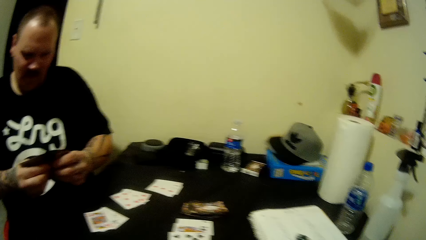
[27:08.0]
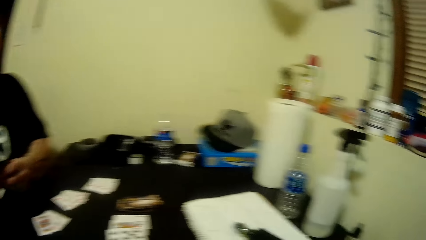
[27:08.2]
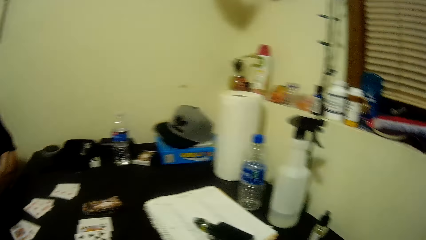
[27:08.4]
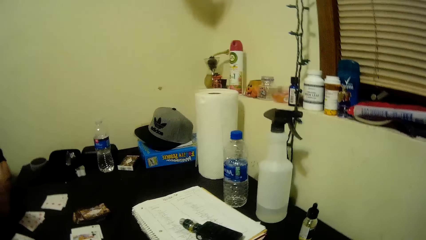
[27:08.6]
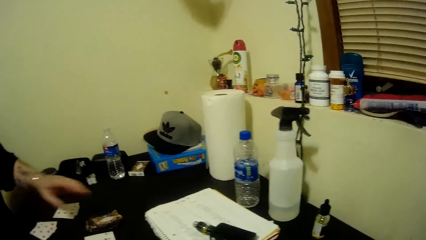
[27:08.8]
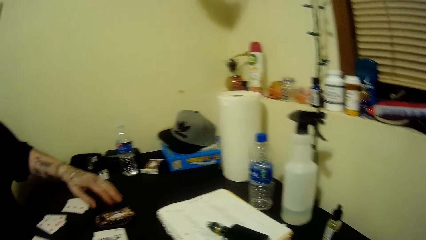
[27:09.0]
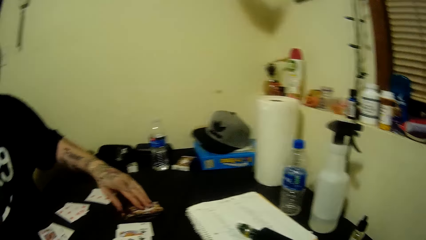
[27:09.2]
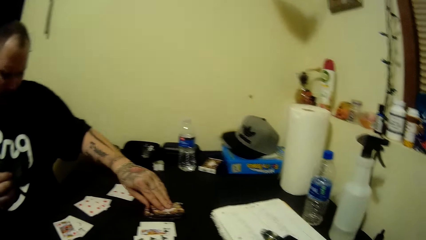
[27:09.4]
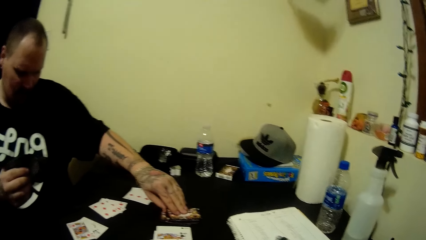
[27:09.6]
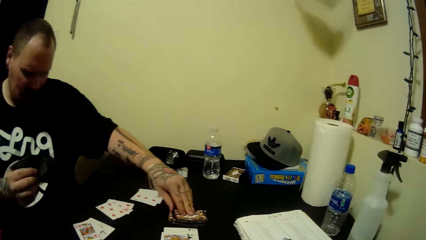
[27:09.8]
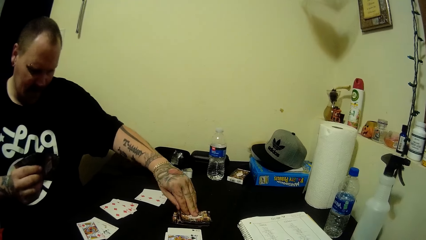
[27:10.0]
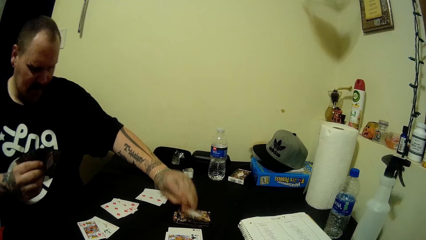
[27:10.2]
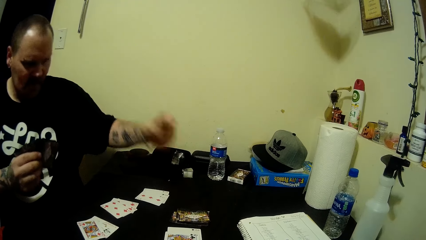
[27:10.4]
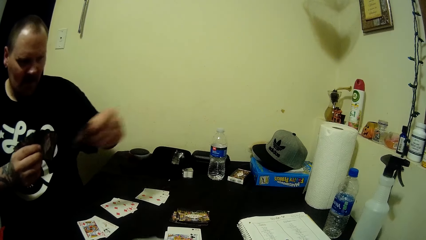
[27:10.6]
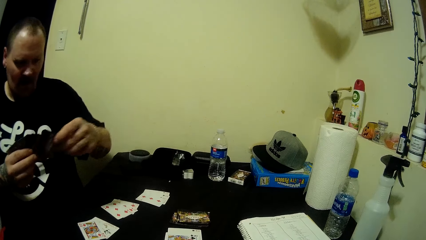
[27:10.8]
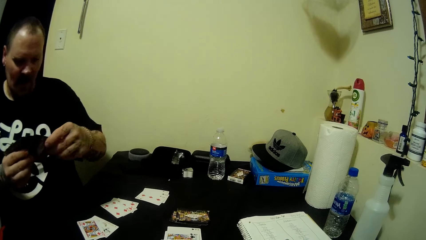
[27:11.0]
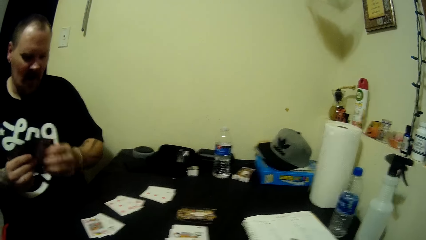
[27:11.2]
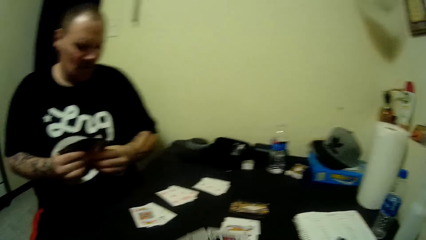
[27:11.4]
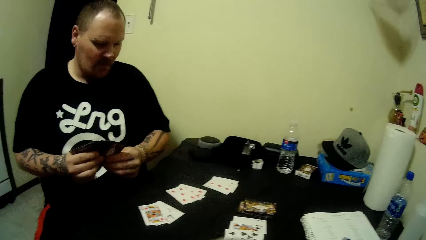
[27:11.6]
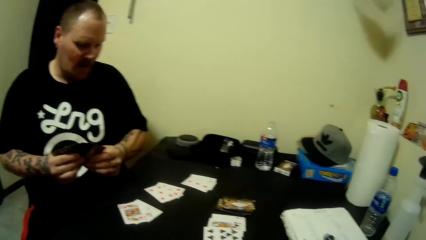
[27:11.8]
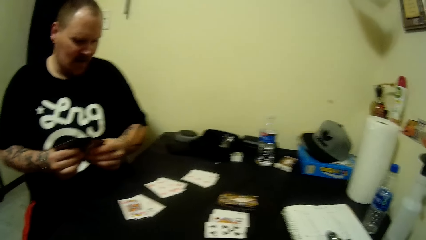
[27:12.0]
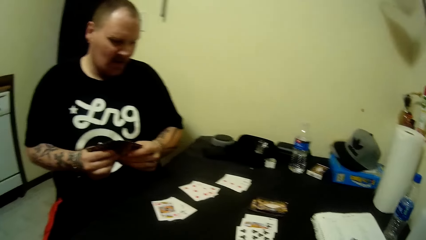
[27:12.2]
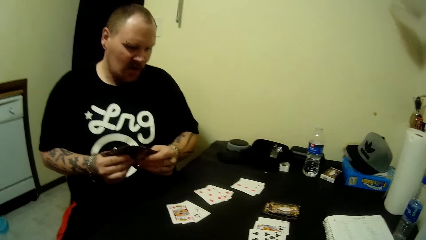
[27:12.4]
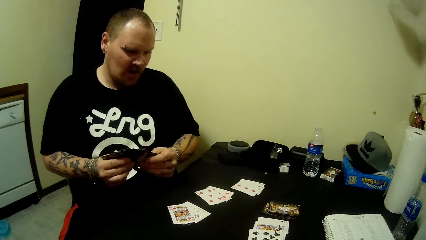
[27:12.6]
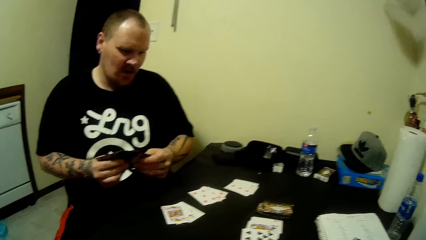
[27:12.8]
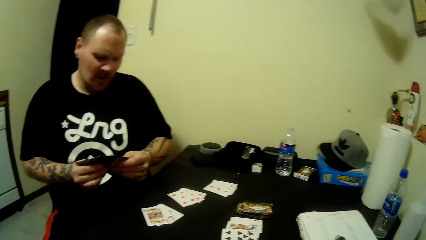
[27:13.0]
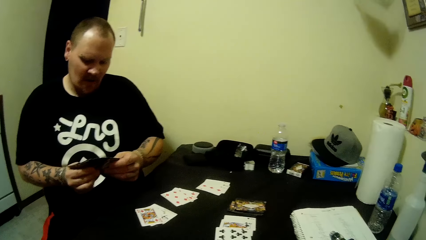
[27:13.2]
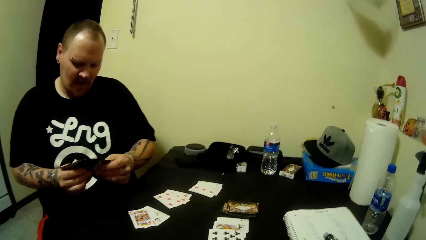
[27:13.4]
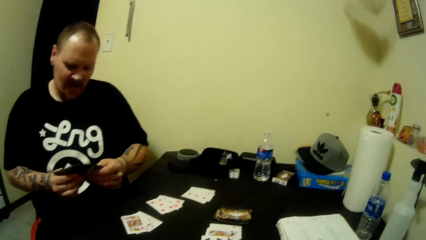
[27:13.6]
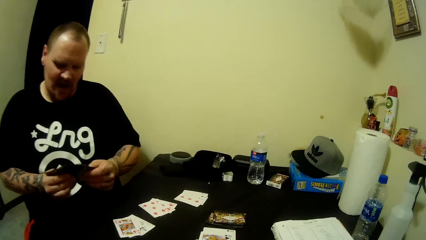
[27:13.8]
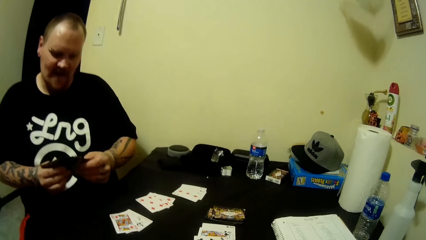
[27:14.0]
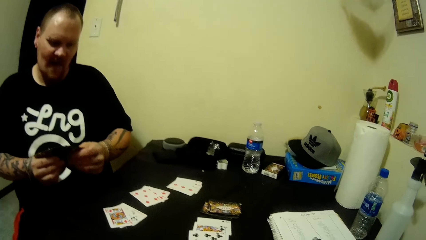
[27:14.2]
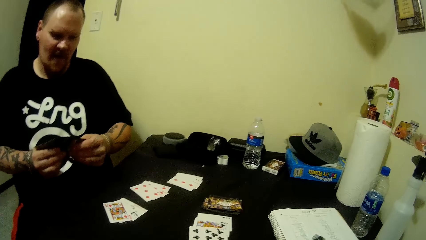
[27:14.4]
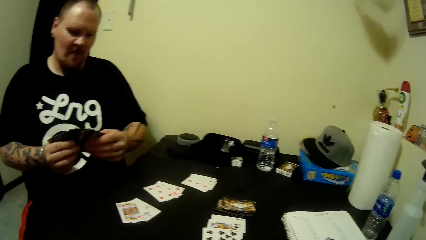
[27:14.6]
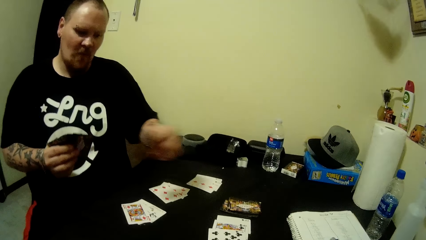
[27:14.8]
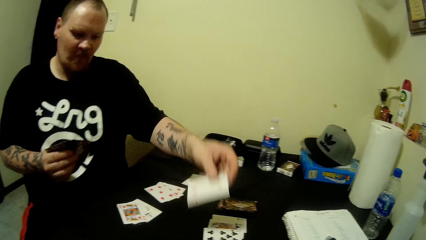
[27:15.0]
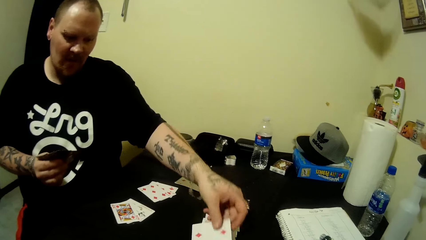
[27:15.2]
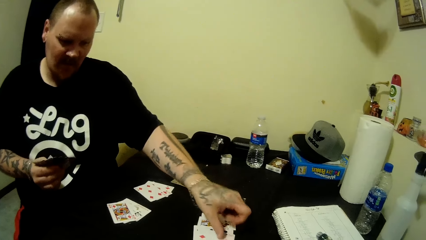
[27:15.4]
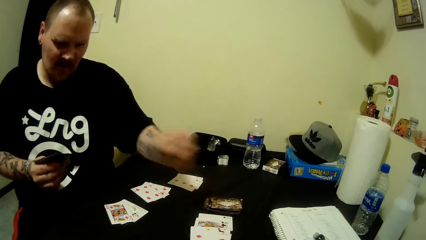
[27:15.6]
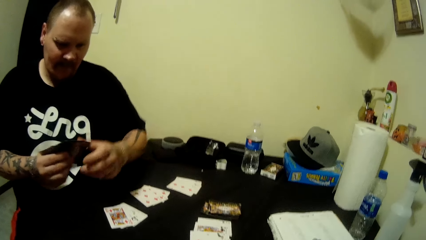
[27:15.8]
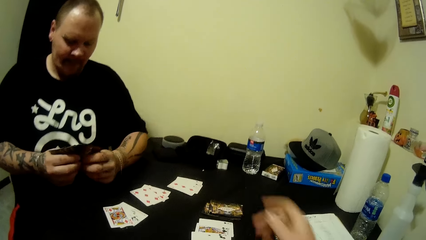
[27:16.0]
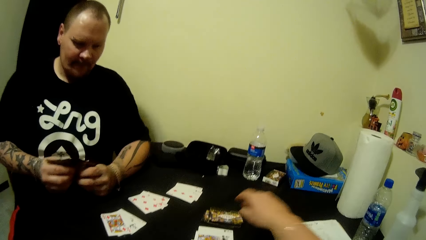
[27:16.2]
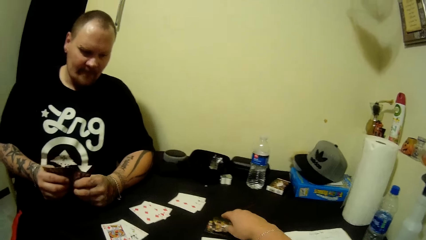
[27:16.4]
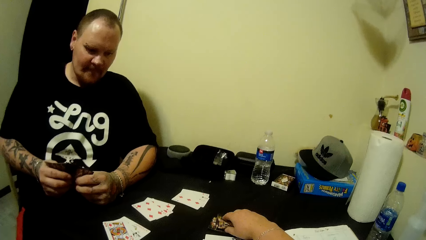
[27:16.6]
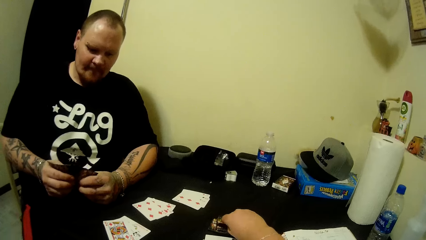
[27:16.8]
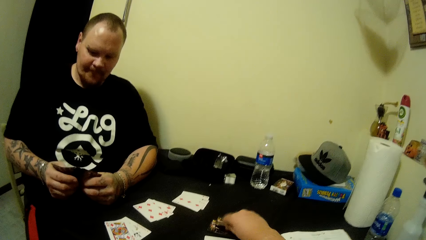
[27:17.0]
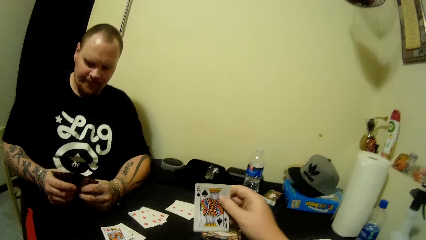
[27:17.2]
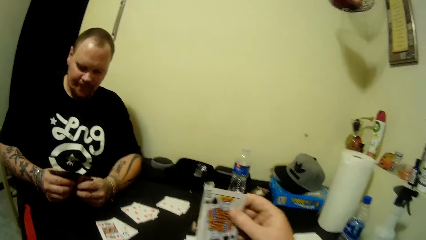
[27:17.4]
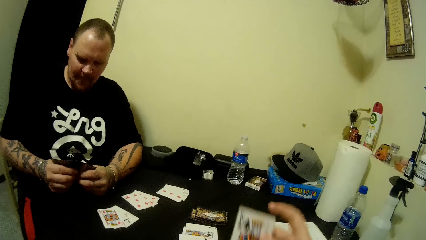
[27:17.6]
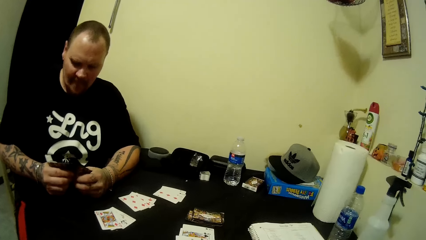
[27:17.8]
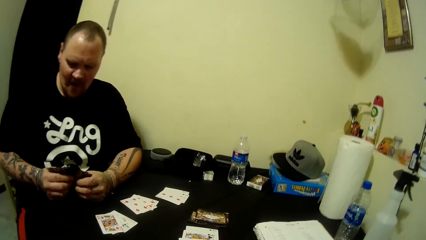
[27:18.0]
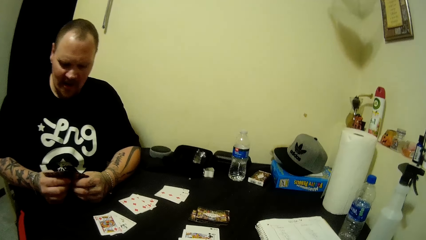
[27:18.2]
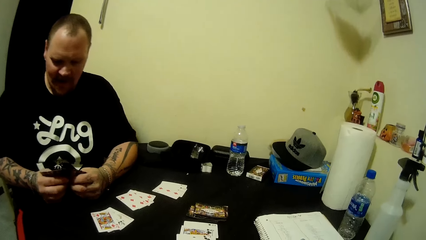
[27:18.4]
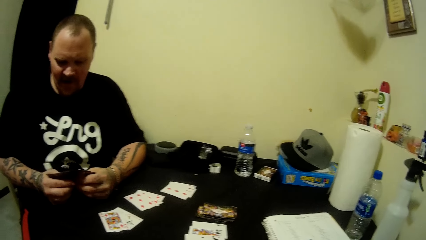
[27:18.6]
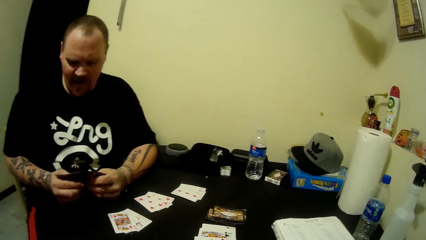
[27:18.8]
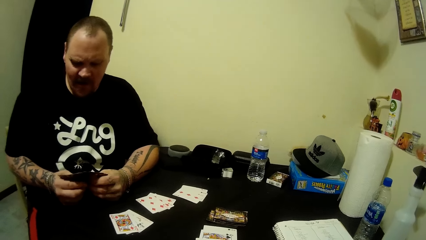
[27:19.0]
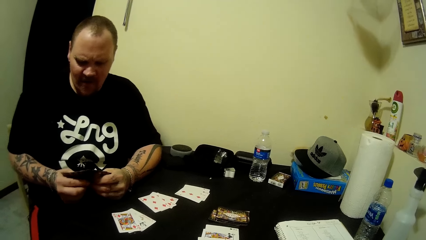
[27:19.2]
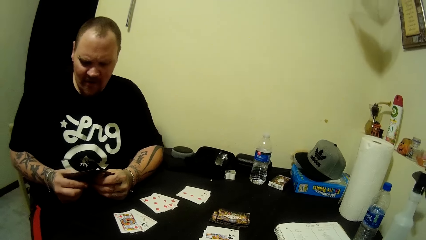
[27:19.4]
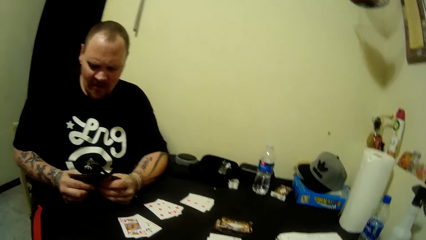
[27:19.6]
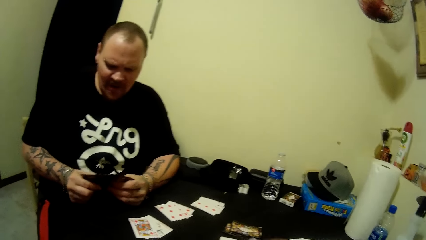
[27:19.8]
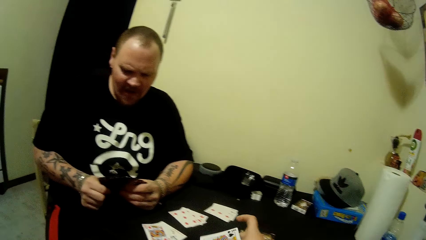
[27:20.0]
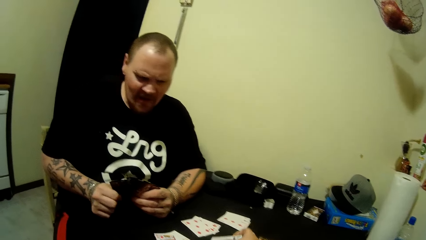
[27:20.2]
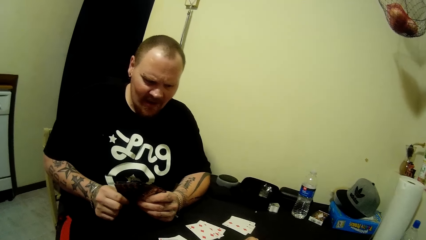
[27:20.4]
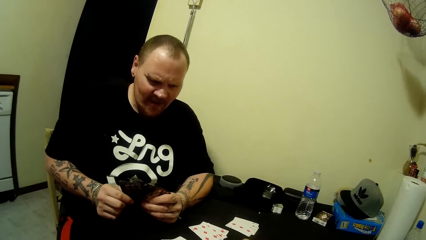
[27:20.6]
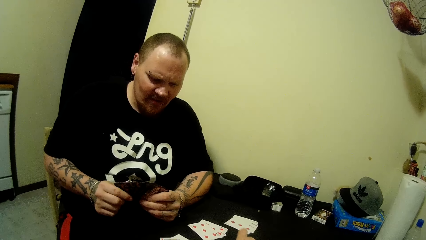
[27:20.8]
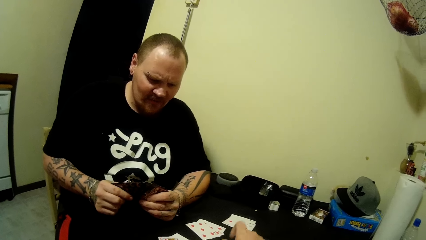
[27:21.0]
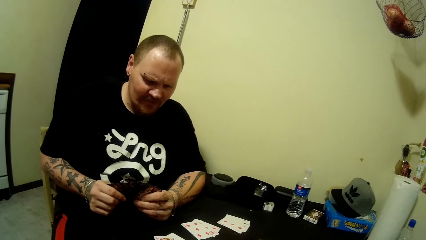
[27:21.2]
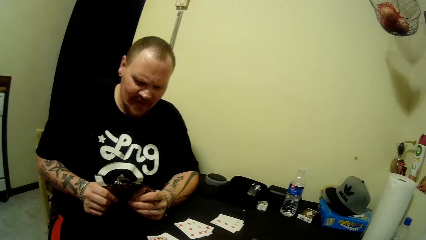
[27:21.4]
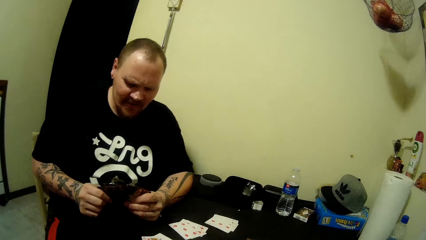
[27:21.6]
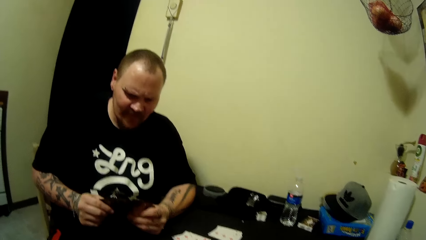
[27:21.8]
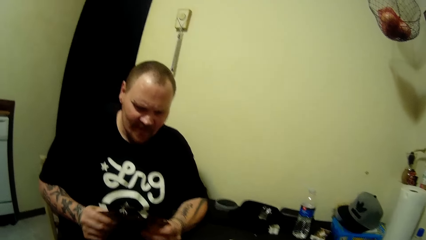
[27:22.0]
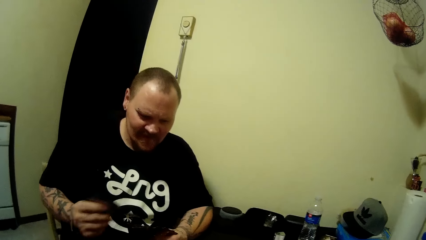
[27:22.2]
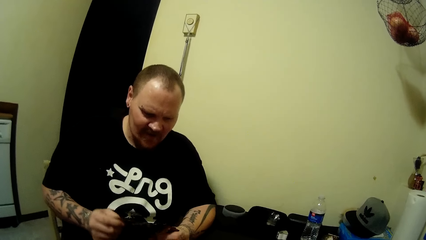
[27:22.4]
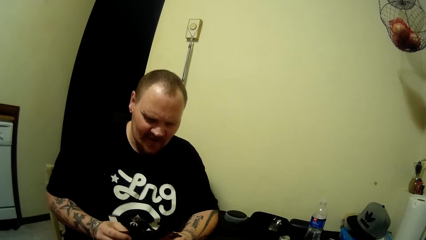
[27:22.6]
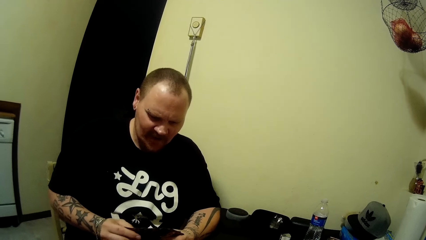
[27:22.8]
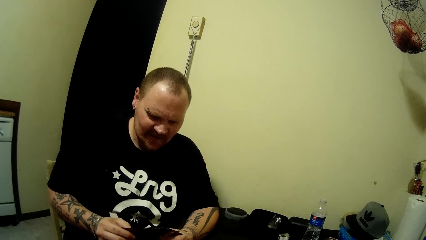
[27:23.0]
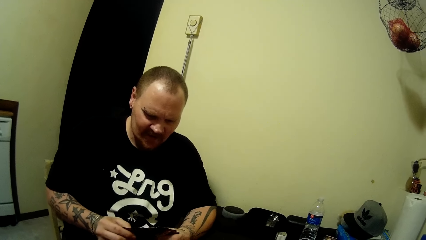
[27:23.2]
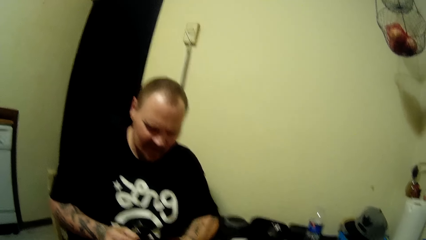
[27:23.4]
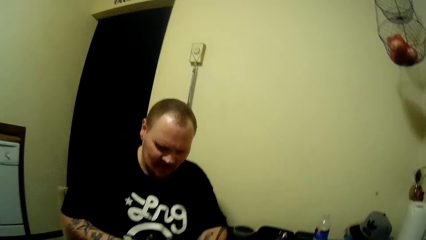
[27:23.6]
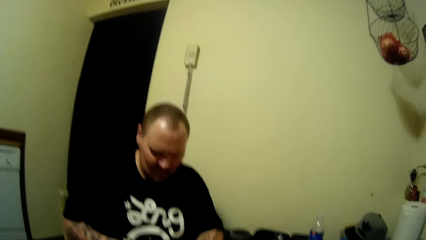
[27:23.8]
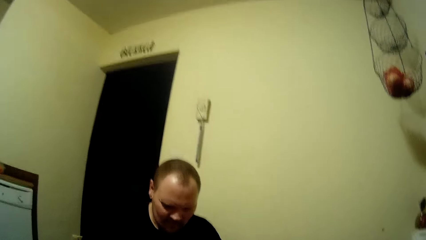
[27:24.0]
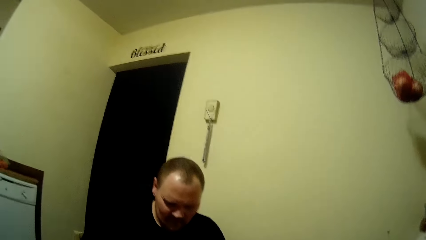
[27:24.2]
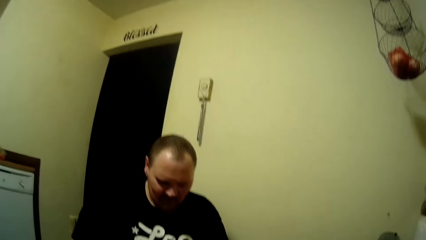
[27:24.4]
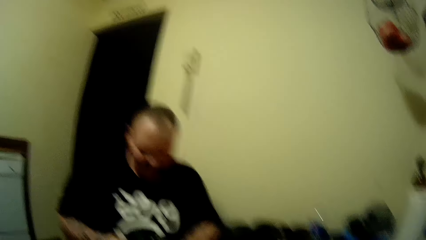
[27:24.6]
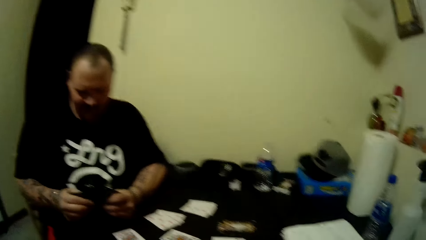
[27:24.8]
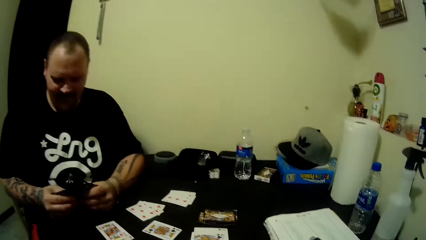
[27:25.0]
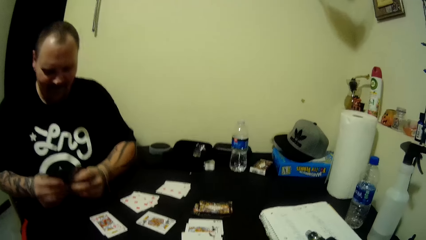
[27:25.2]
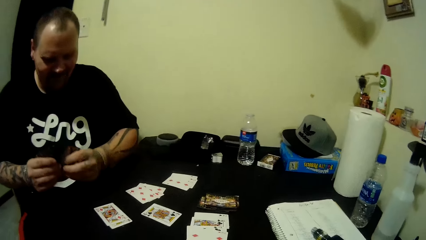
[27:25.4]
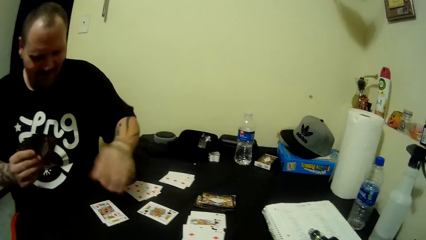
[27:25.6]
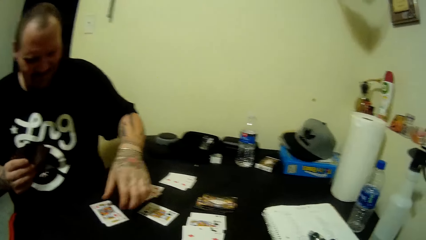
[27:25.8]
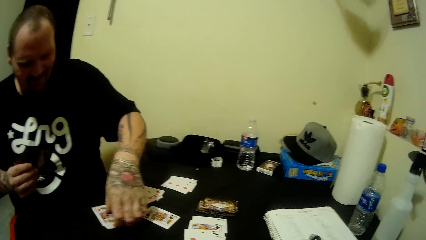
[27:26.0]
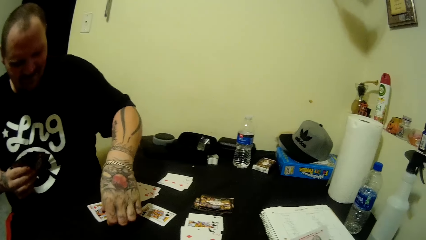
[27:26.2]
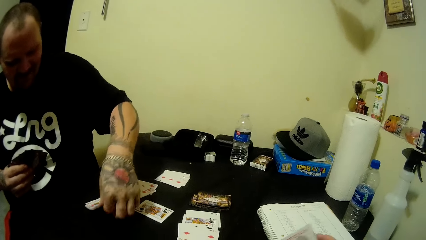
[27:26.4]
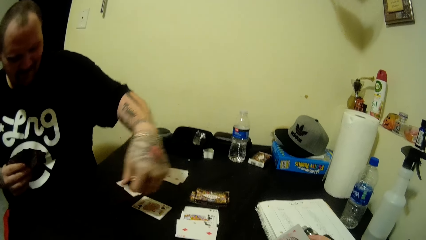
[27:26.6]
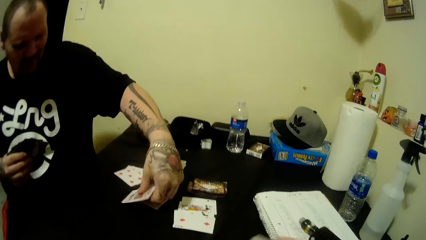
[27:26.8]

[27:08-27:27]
A man picks cards. The camera wearer picks the card and puts the card on the table. Another man talks to the camera wearer. The camera wearer converses. The other man picks the card.
